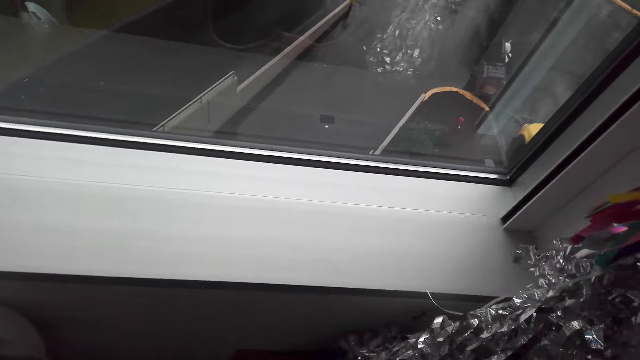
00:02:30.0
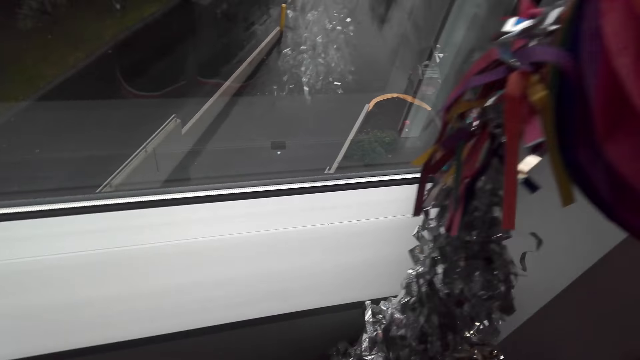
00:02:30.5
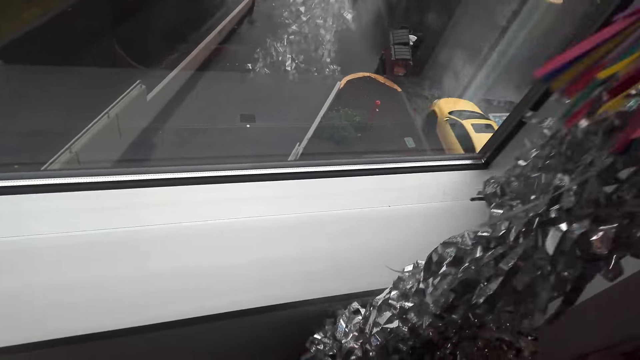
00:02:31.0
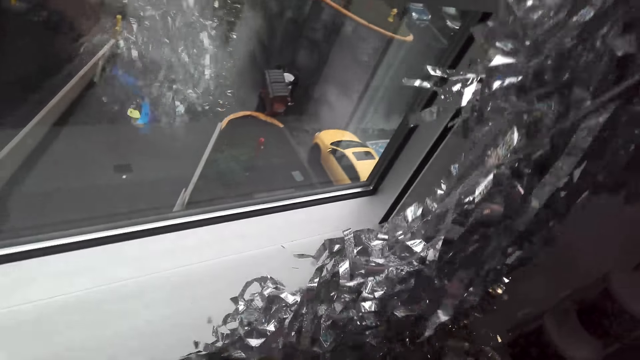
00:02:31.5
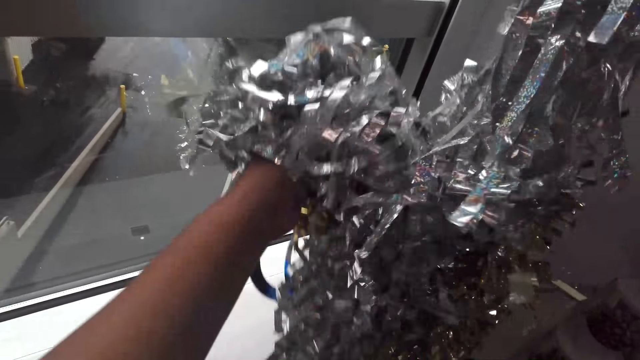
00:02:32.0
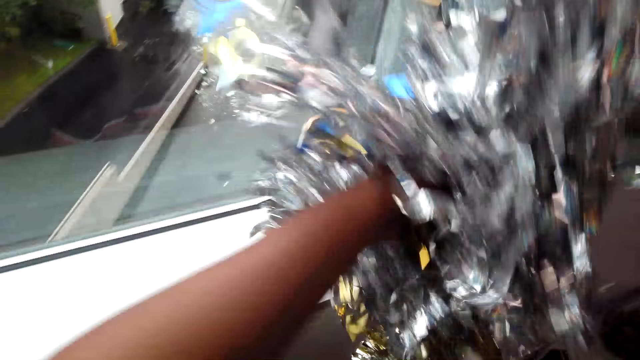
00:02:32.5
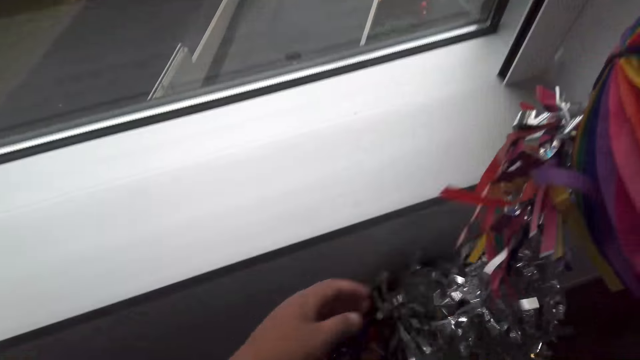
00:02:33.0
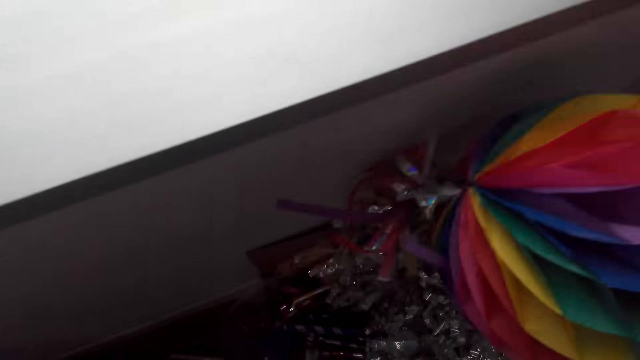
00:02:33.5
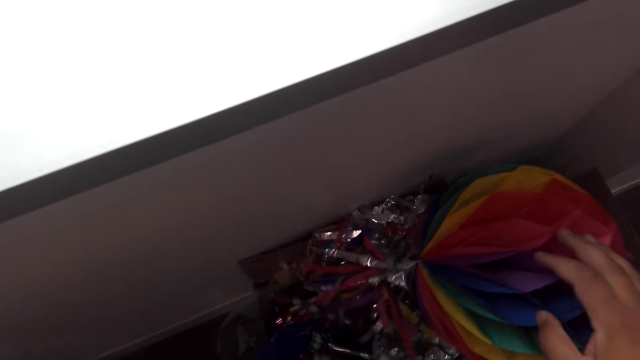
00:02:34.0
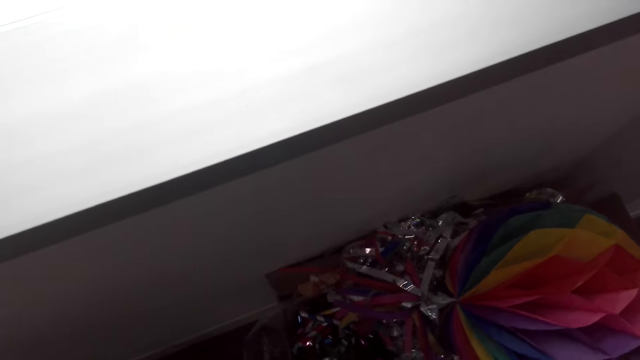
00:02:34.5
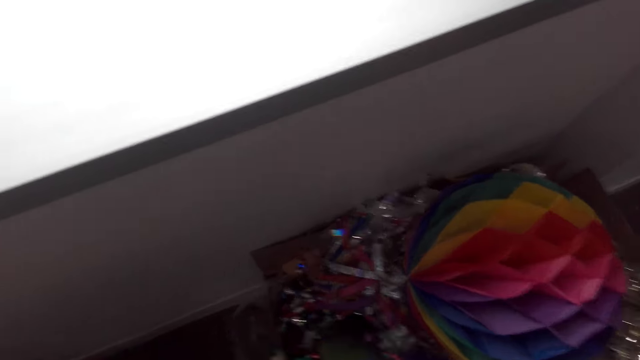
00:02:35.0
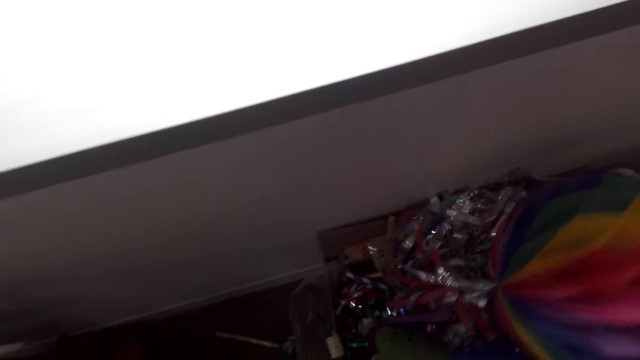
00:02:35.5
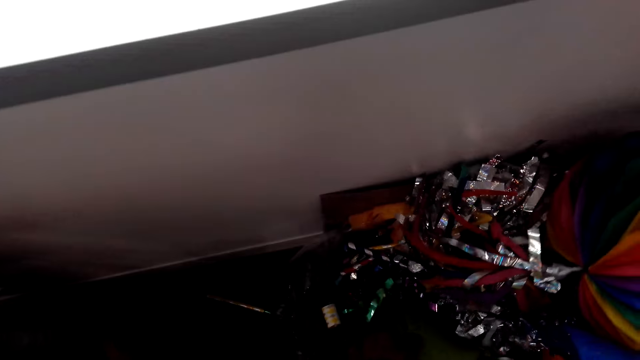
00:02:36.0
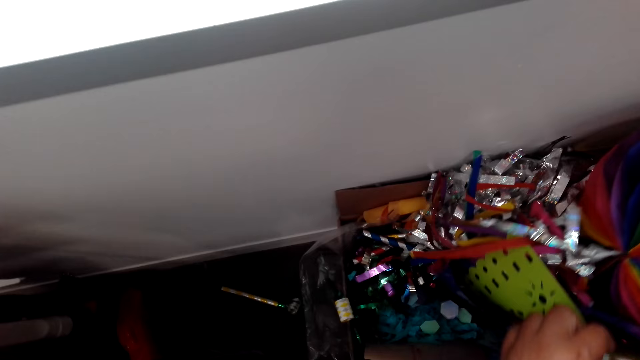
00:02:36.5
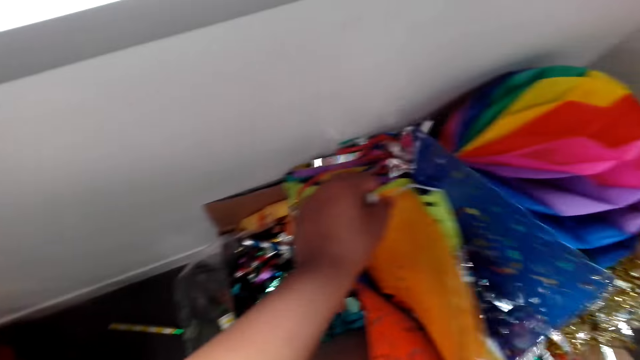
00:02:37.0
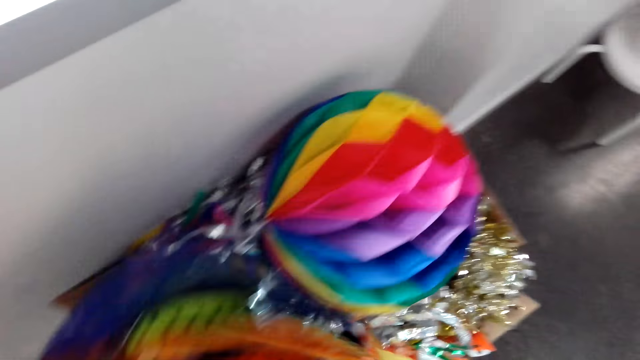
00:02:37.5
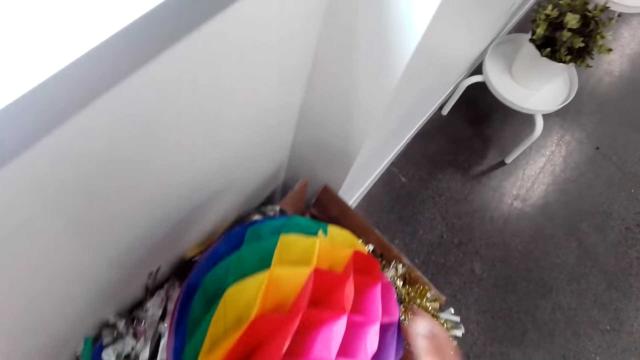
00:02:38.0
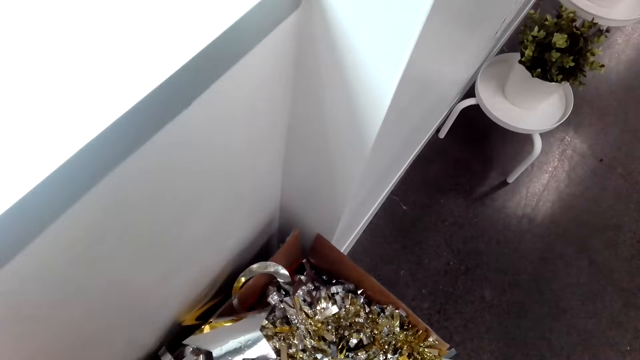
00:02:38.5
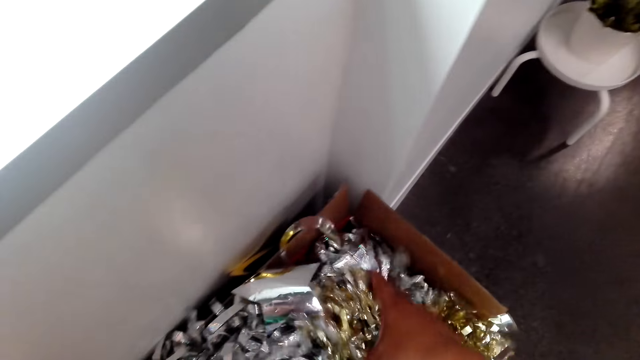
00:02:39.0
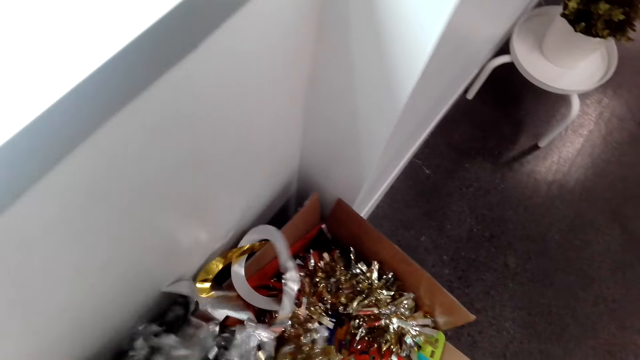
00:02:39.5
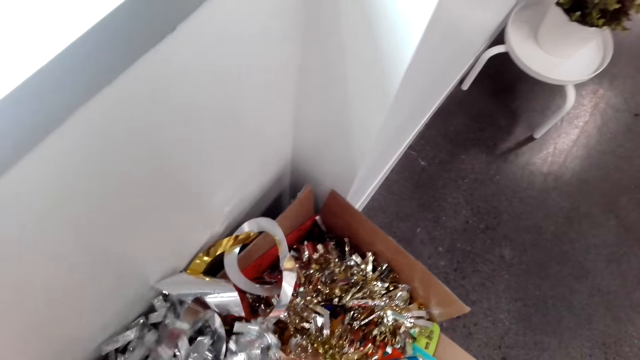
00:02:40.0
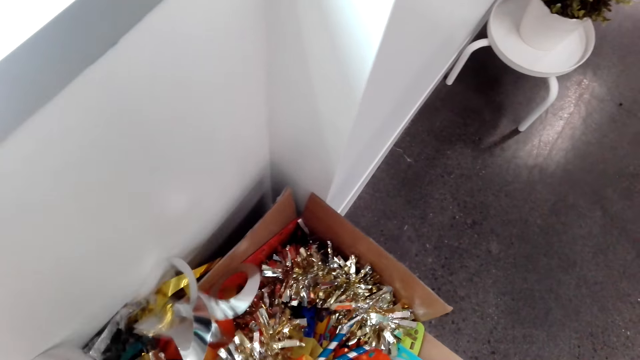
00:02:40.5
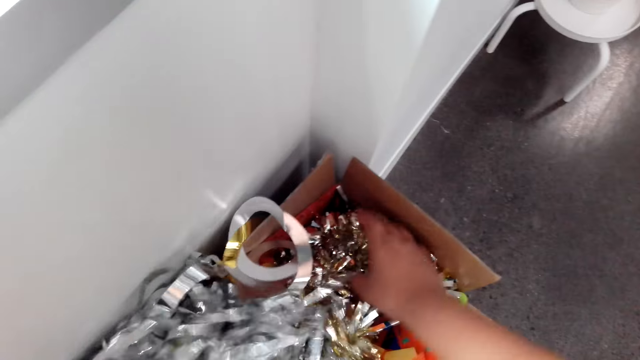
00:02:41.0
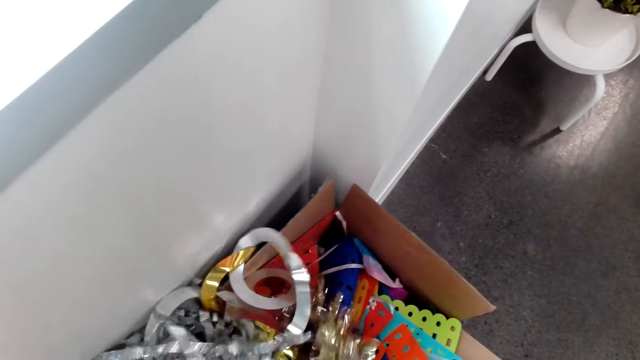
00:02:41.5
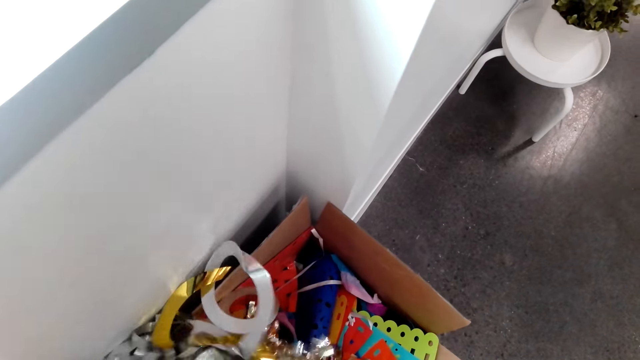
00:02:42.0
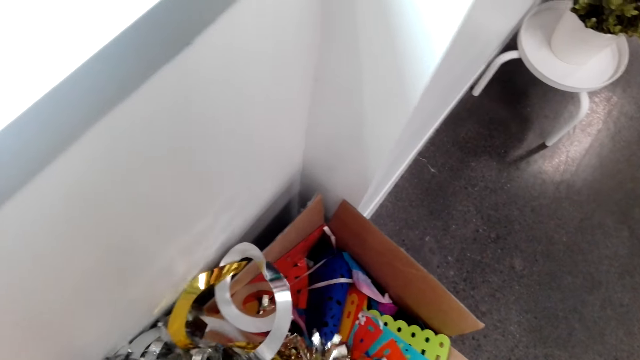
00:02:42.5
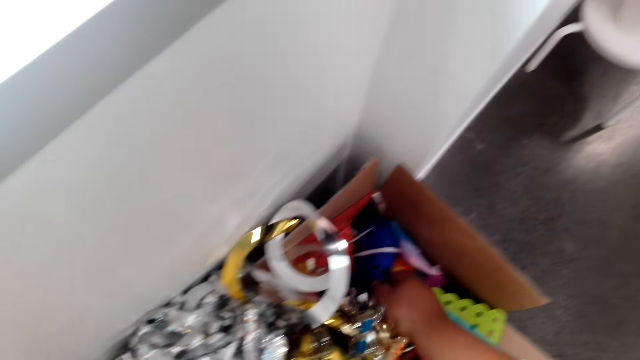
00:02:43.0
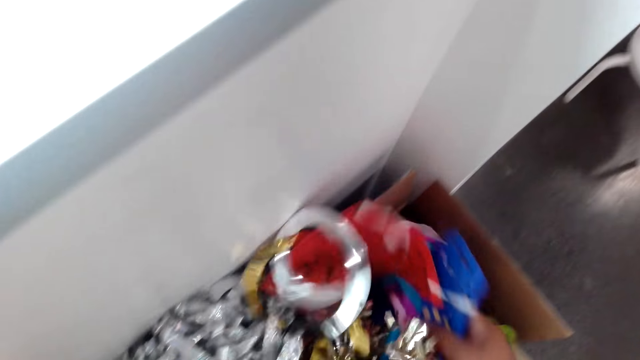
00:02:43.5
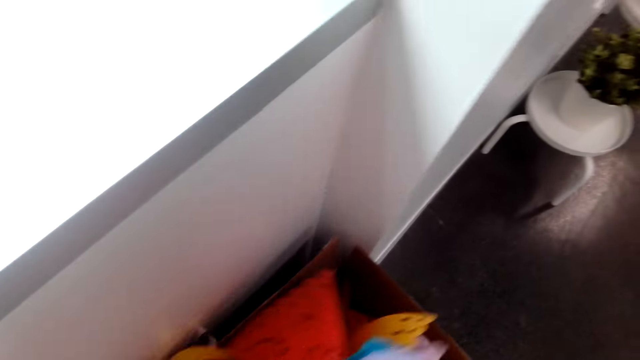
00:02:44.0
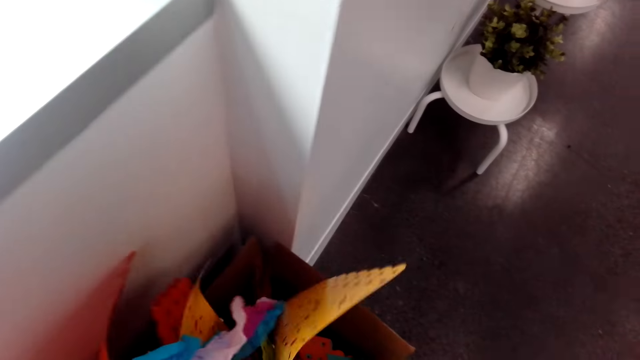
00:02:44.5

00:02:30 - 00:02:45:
The camera wearer lifts a decoration from the box, the decoration flowers. They drop the decoration in the box. They search in the box. They search something on the carton.

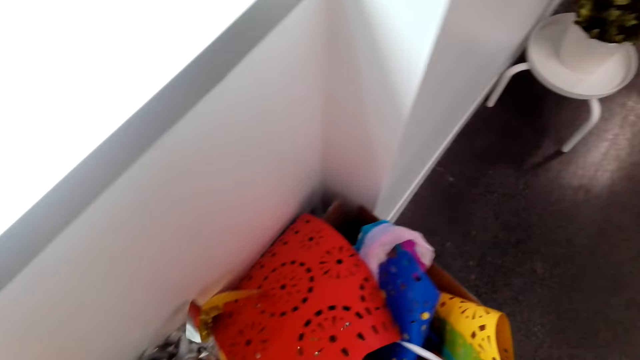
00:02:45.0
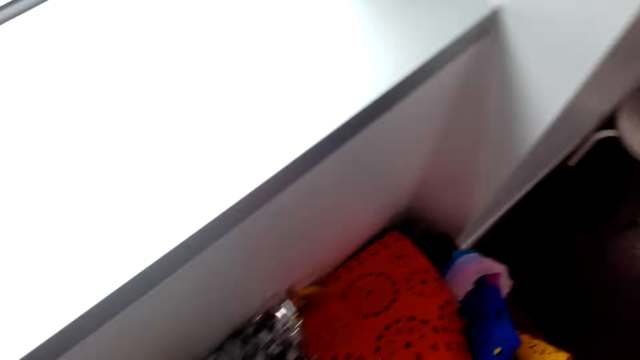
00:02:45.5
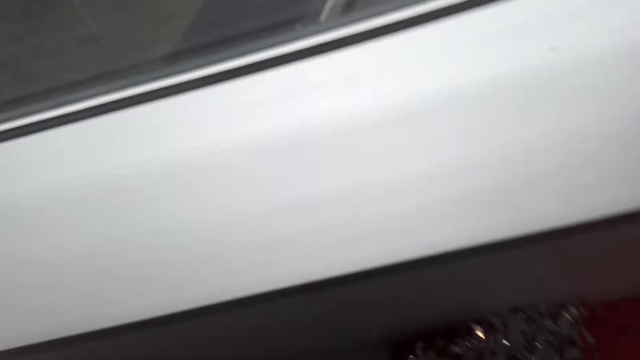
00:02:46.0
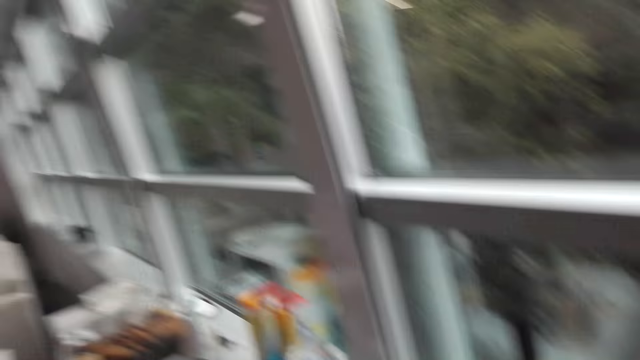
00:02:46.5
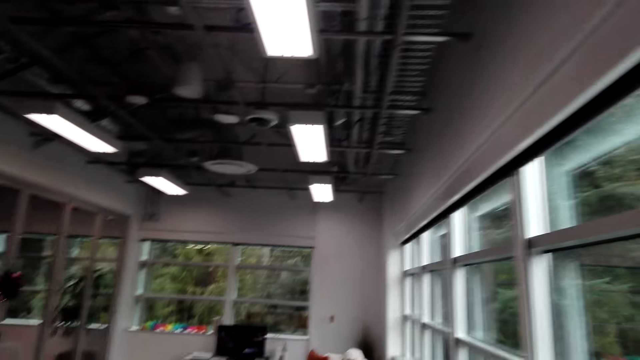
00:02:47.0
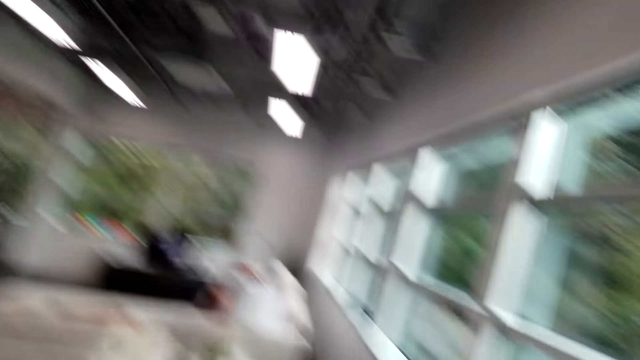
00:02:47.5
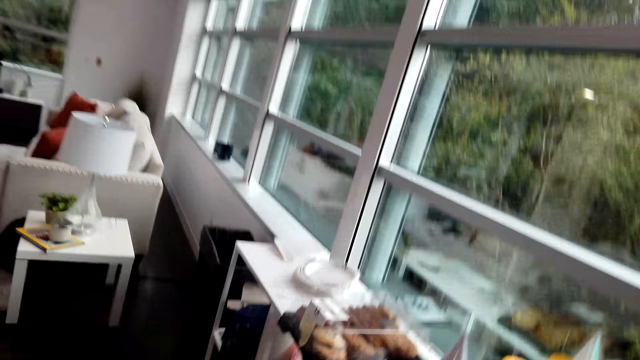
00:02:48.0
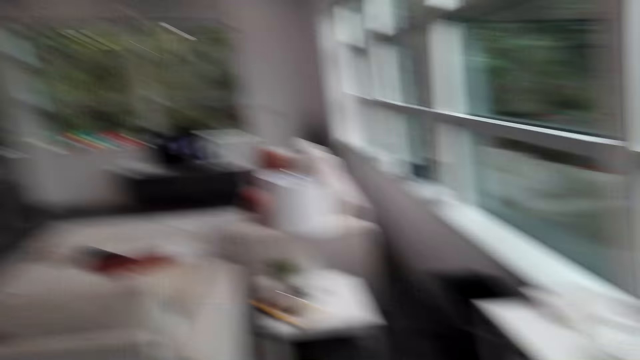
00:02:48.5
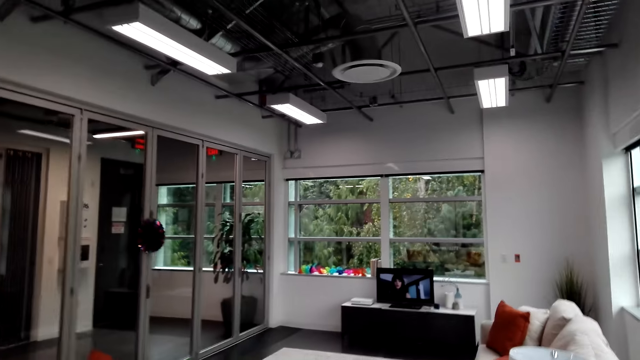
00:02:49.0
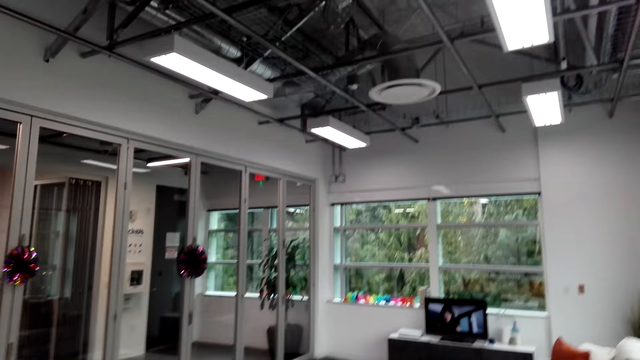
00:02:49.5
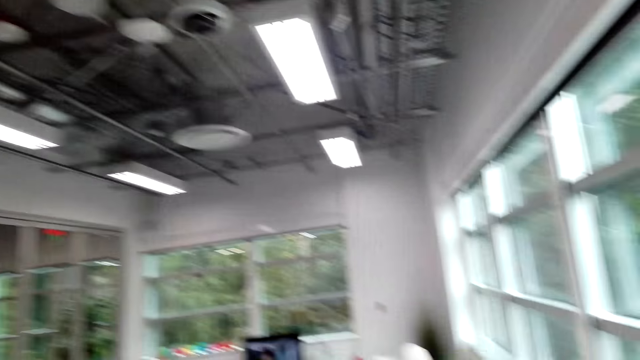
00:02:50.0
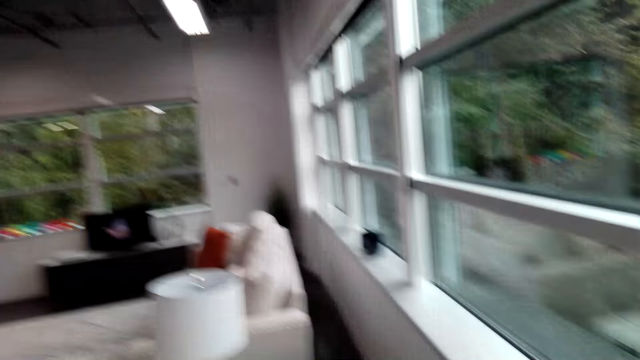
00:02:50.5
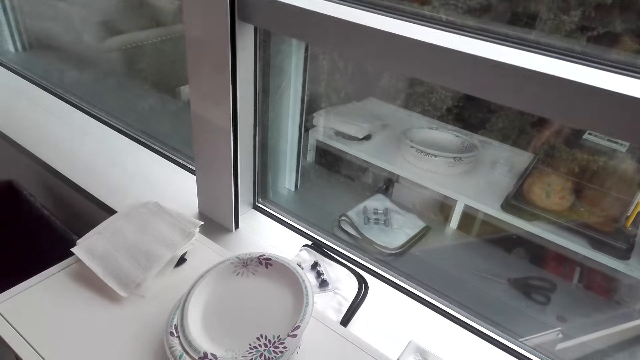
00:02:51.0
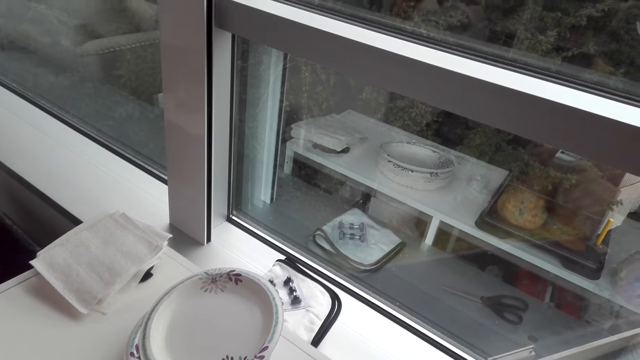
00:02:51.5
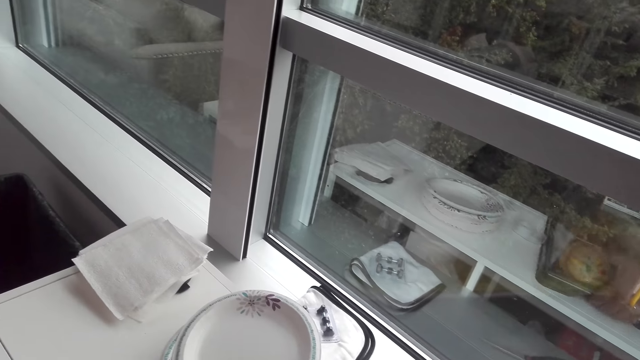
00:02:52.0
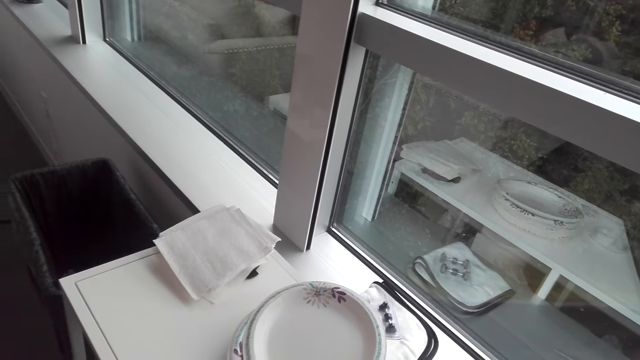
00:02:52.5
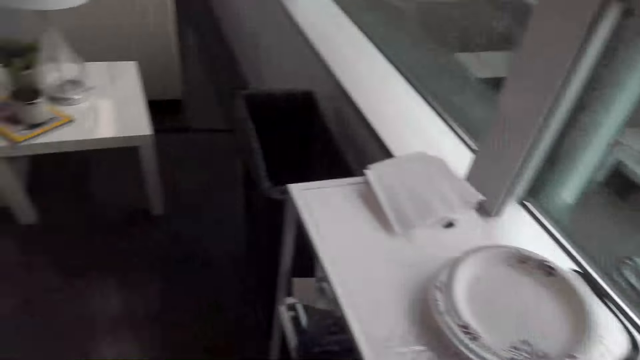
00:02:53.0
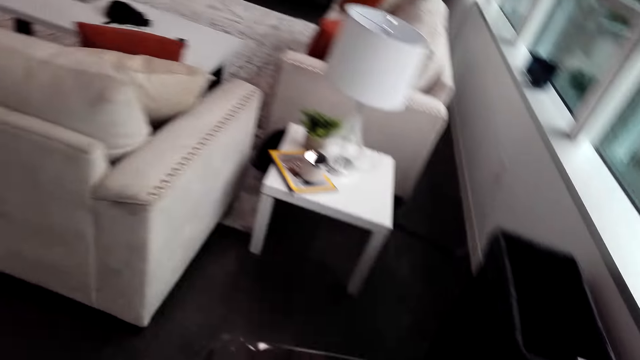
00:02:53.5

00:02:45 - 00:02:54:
The camera wearer looks around the living room. They look around the table. They take the tray on the table.
